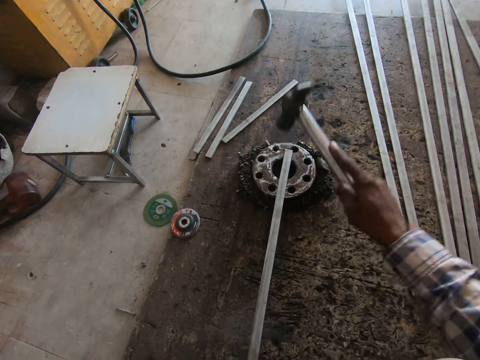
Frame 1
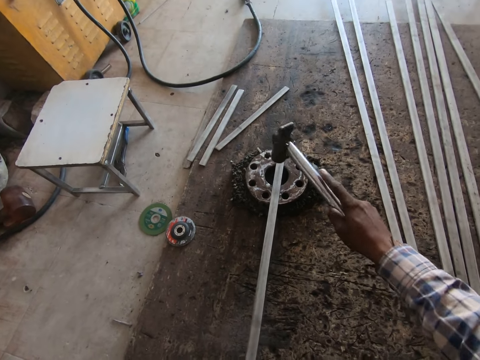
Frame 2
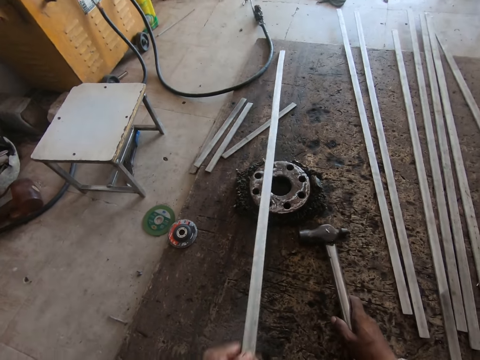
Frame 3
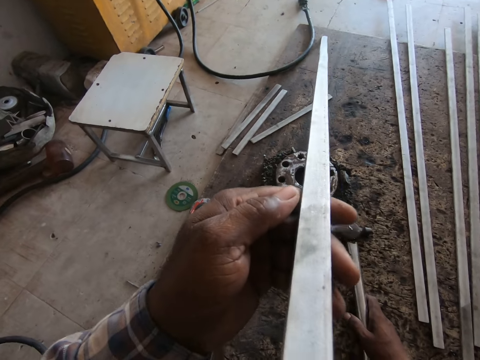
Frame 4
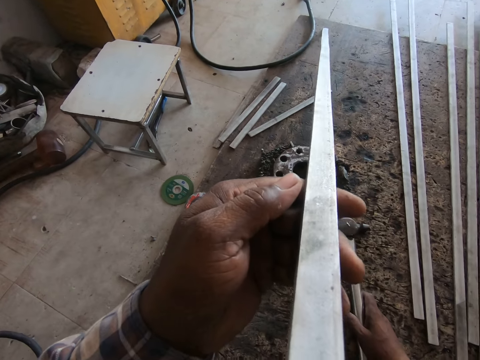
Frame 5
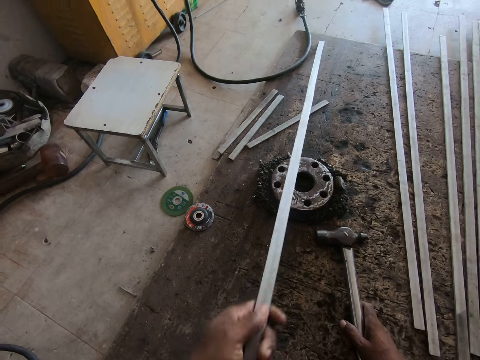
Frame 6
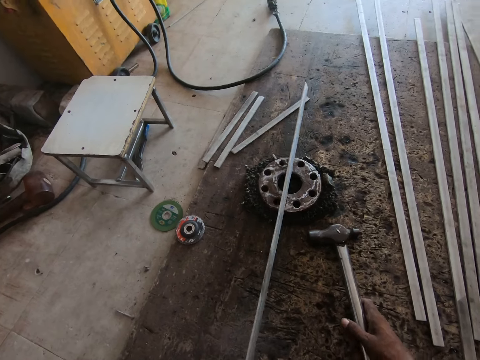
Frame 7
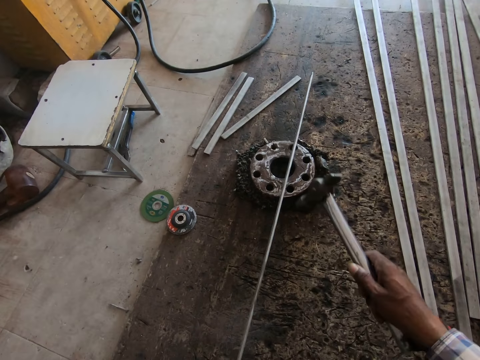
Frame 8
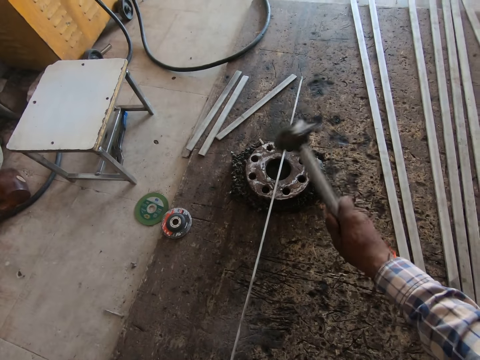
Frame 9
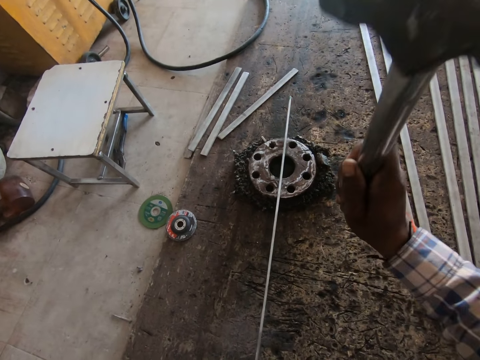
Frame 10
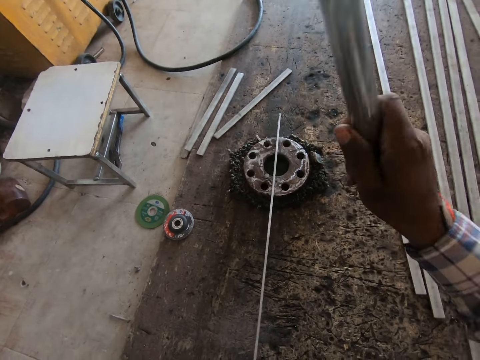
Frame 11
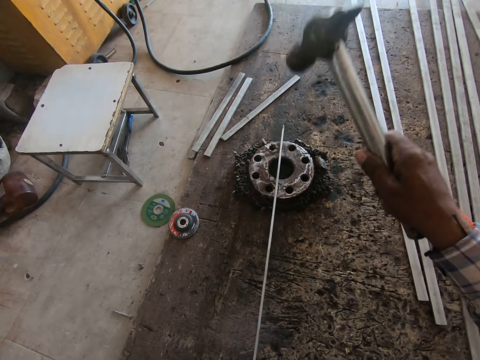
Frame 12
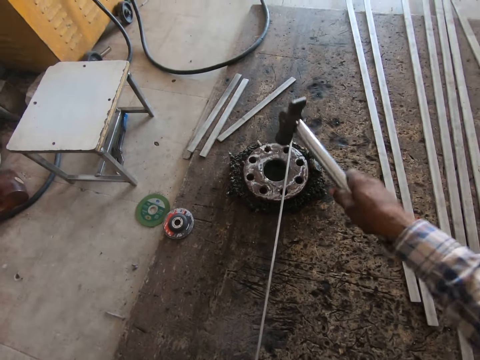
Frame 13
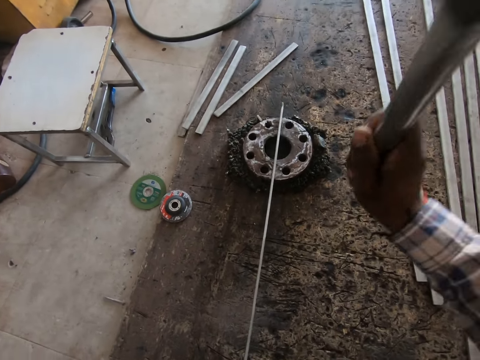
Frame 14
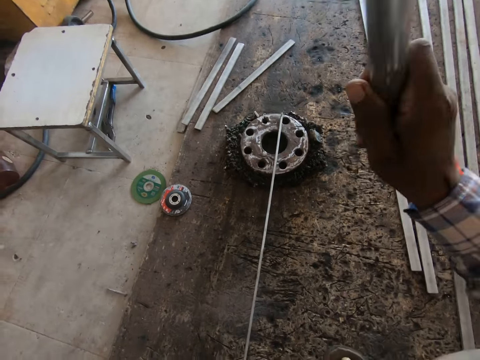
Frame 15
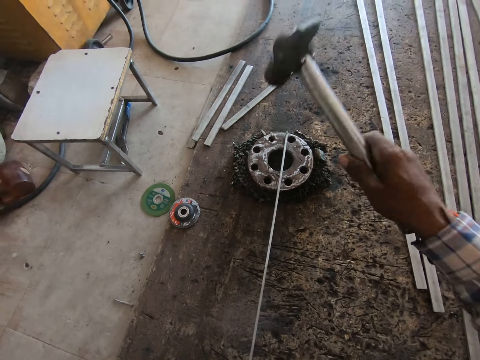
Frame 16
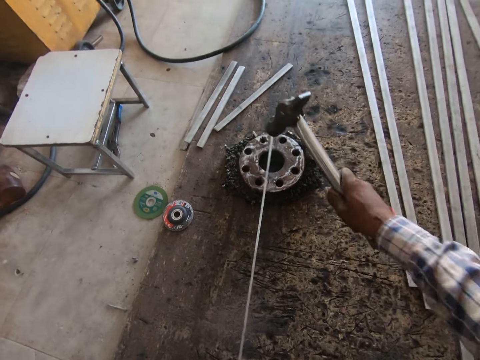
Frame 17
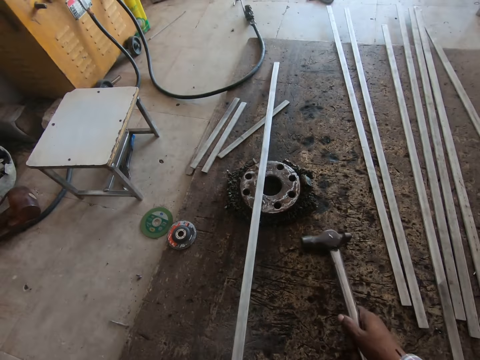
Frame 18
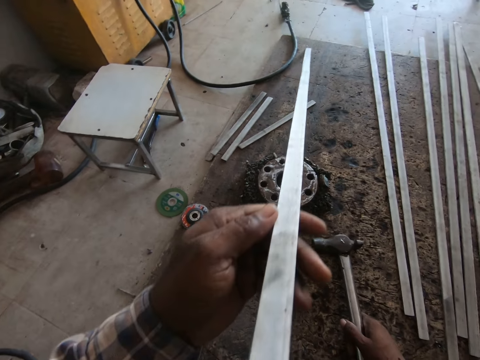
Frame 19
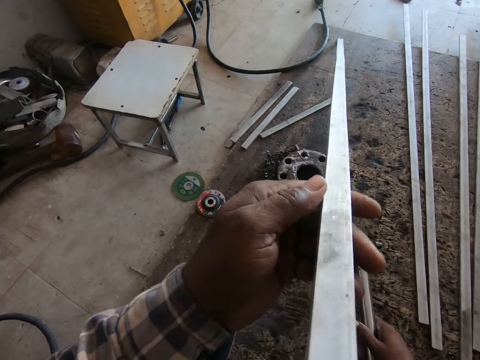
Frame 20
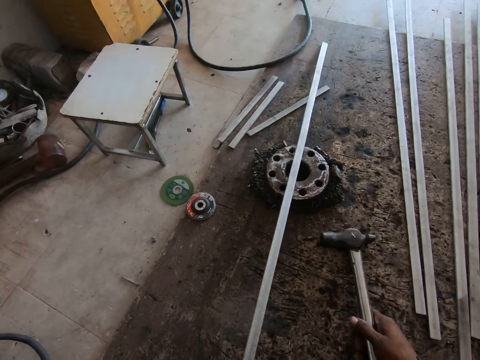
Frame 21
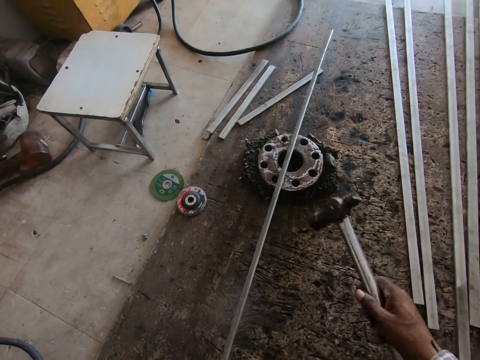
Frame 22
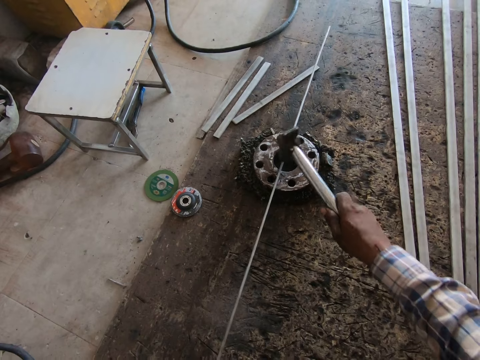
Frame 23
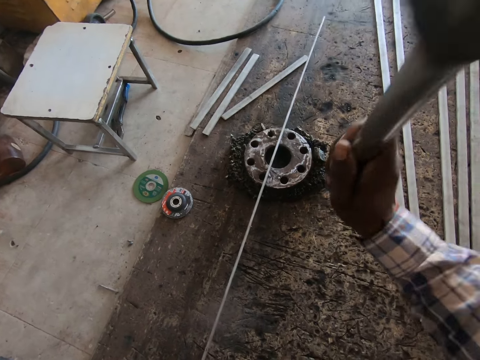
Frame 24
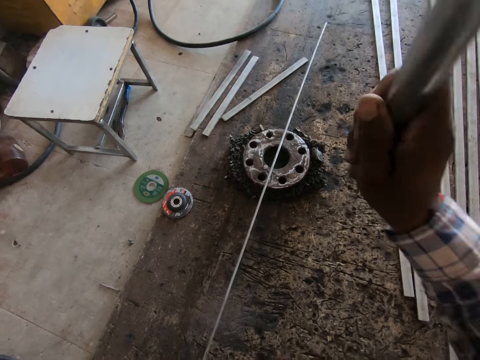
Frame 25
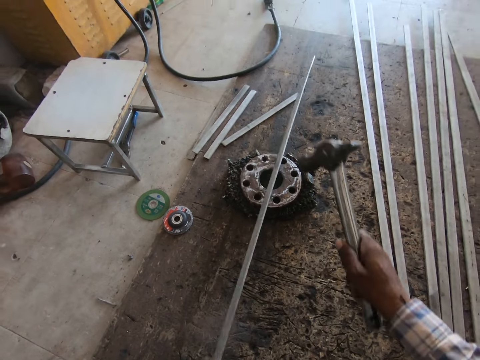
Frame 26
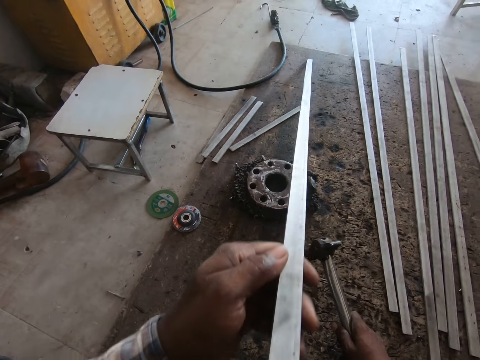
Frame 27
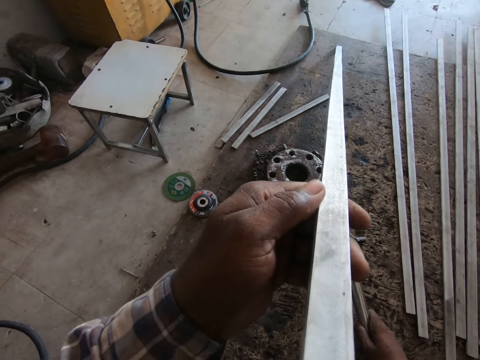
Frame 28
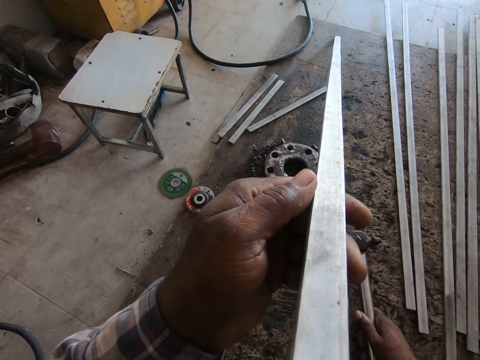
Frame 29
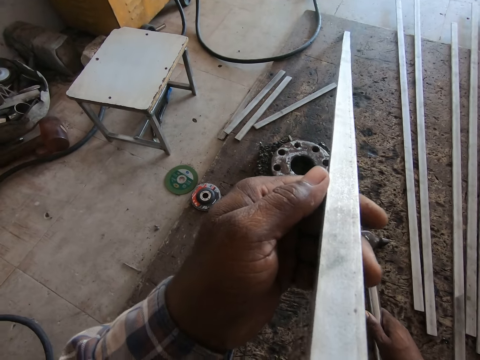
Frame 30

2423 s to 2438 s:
The camera wearer drops the hammer. They adjust the metal. They pick up the hammer and hit the metal rod. They drop the hammer. They adjust the metal. They pick up the hammer and hit the metal rod. They drop the hammer. They adjust the metal.

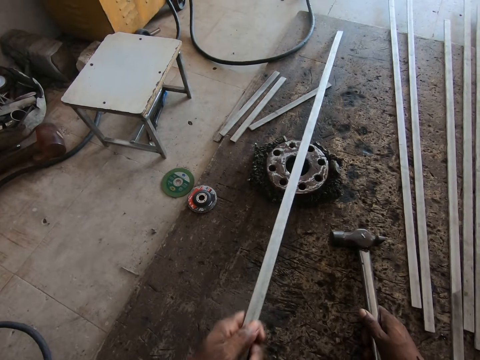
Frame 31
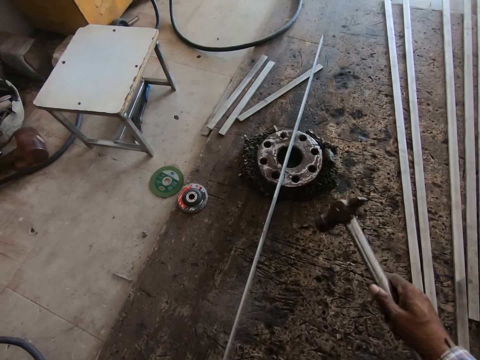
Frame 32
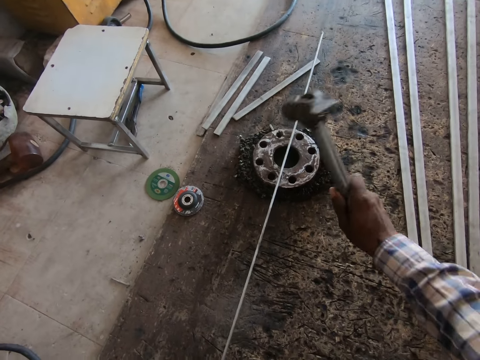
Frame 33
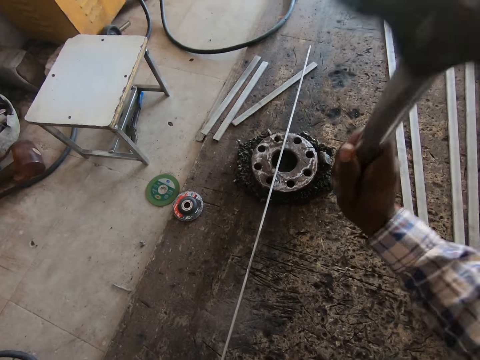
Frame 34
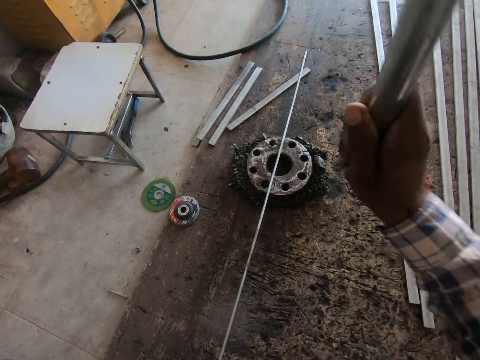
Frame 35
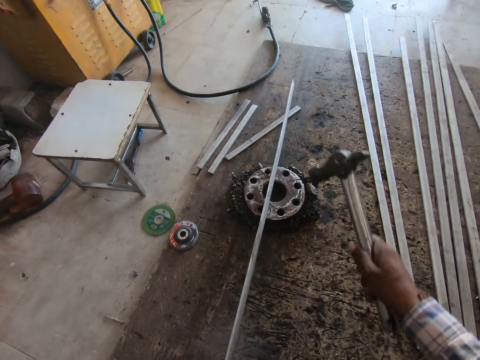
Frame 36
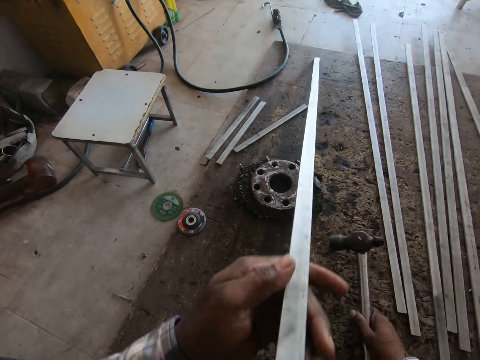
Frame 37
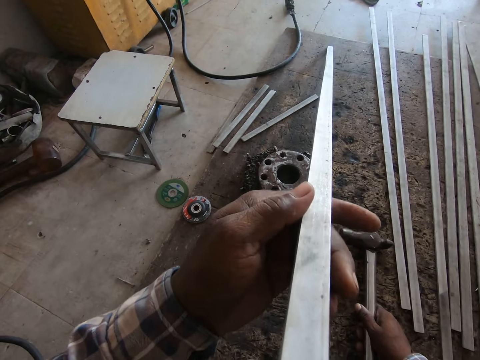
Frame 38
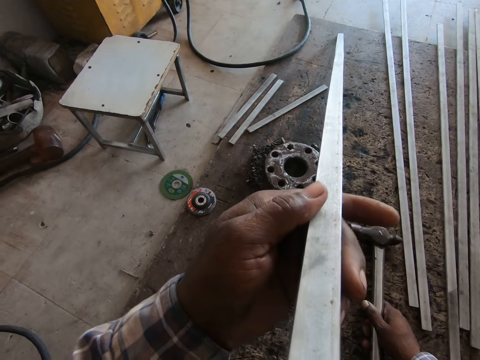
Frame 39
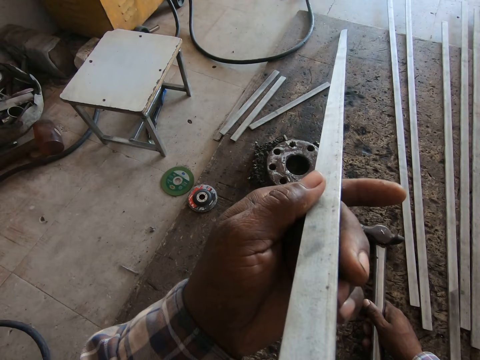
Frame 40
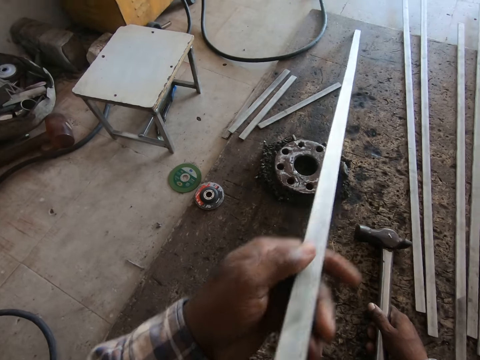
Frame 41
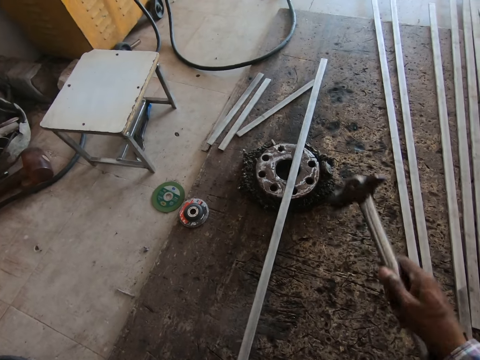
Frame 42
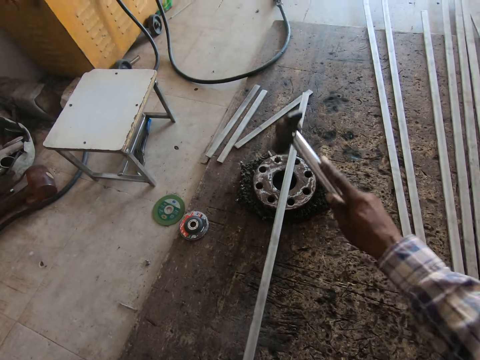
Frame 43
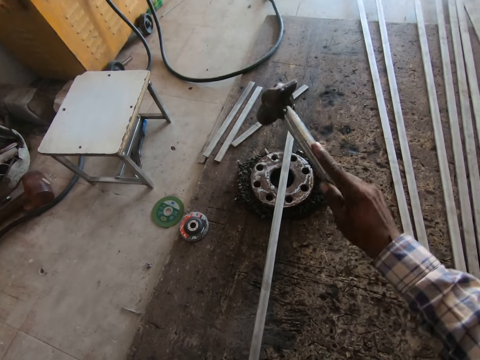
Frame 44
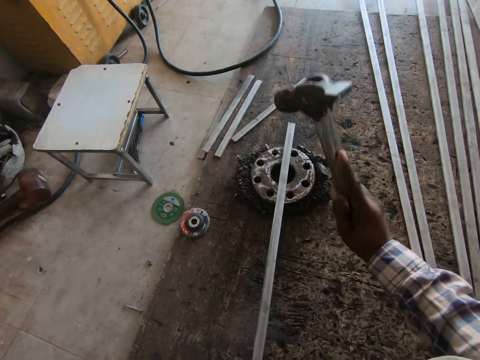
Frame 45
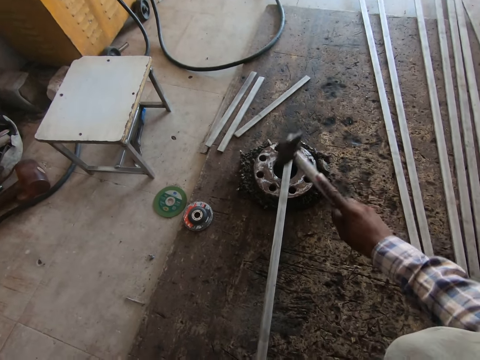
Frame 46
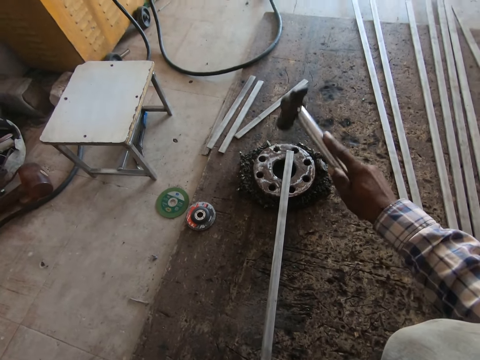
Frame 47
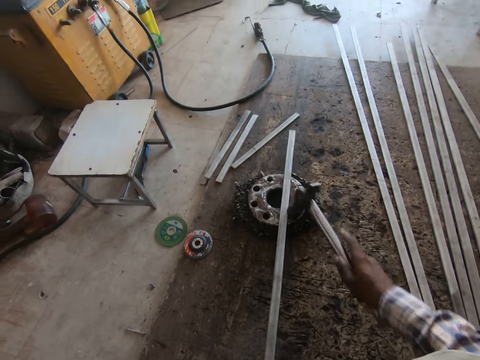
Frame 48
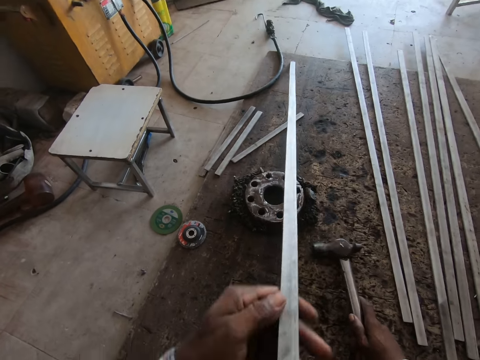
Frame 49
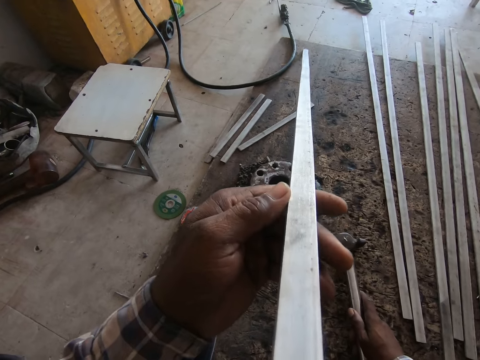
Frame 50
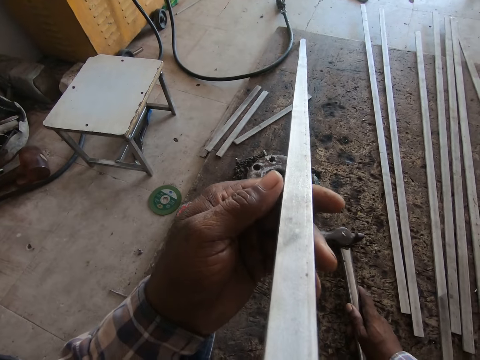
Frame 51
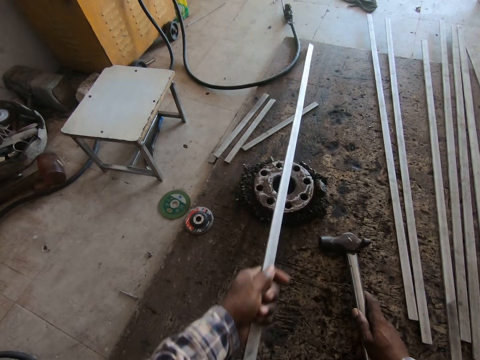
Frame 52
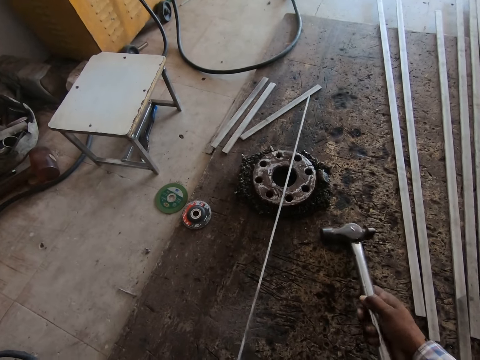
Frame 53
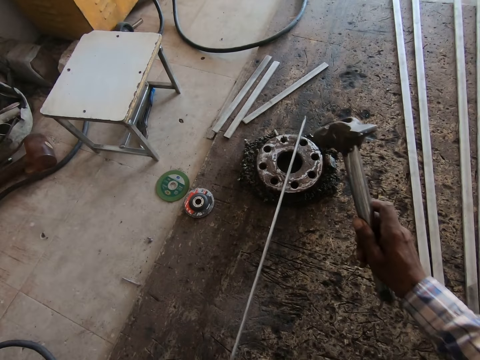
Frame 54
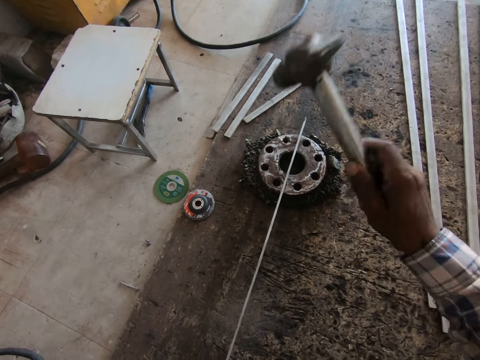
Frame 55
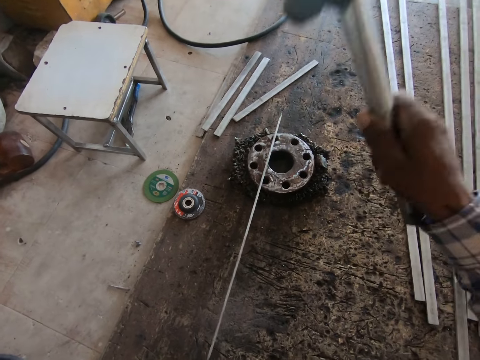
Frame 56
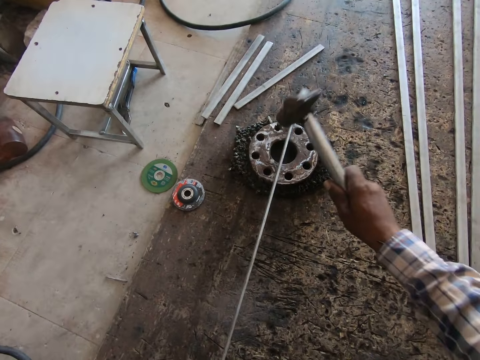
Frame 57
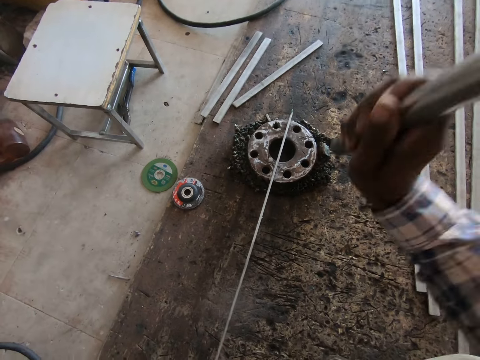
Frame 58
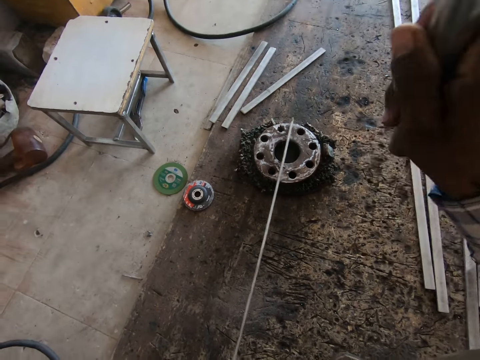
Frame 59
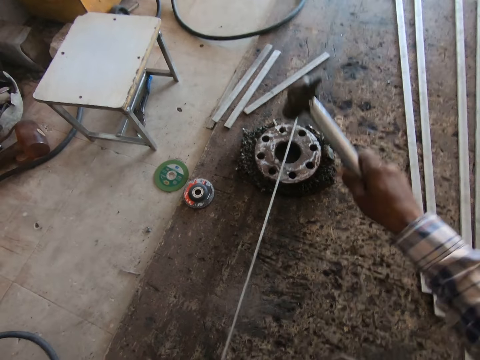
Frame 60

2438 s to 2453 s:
The camera wearer picks up the hammer and hits the metal rod. He drops the hammer. He adjusts the metal. He picks up the hammer and hits the metal rod. He puts down his hammer. He looks at the metal bar. He hits the metal with the hammer inside a workshop.
